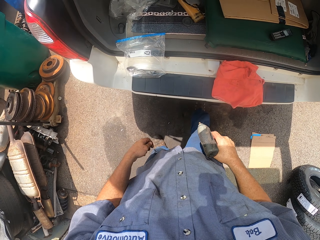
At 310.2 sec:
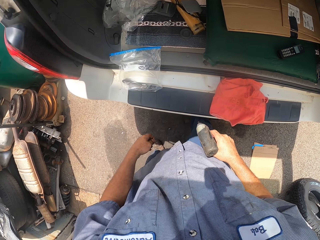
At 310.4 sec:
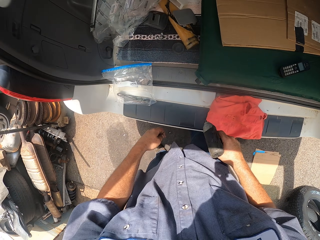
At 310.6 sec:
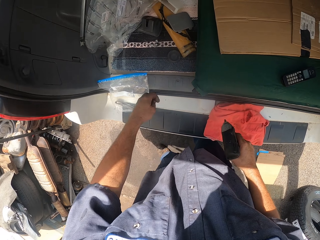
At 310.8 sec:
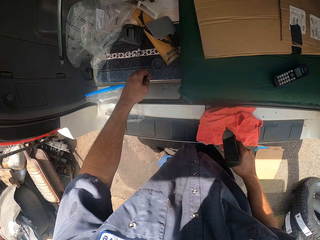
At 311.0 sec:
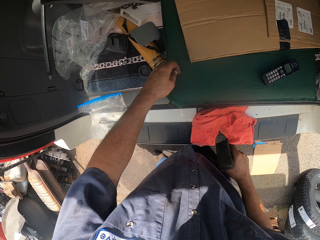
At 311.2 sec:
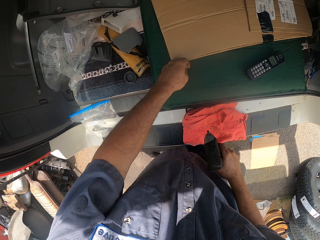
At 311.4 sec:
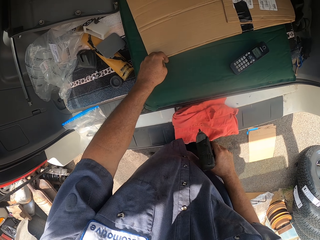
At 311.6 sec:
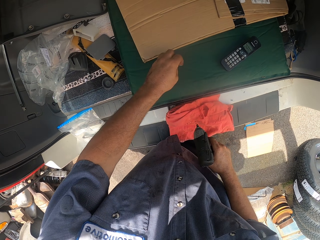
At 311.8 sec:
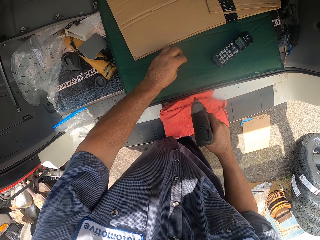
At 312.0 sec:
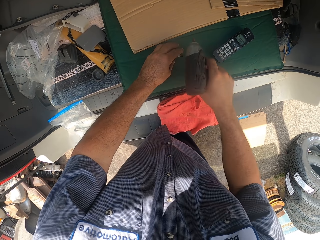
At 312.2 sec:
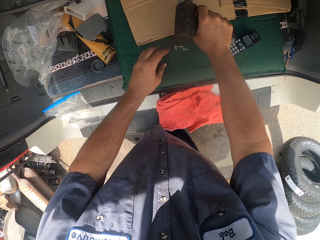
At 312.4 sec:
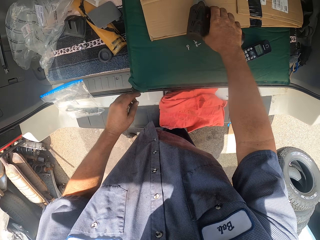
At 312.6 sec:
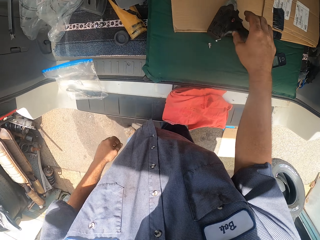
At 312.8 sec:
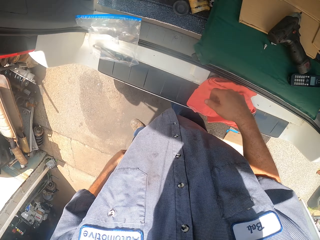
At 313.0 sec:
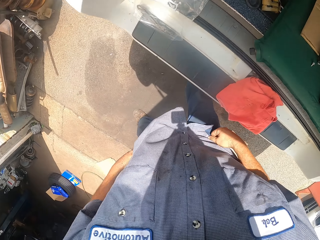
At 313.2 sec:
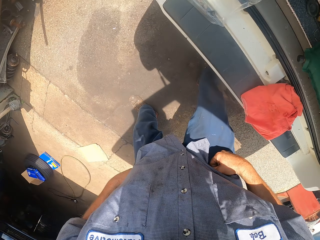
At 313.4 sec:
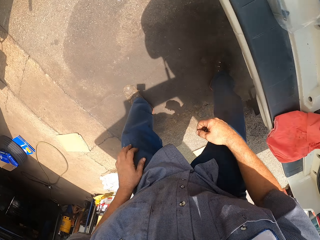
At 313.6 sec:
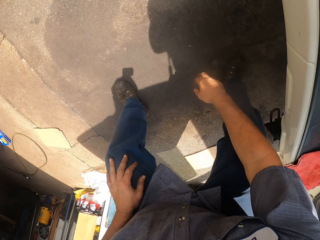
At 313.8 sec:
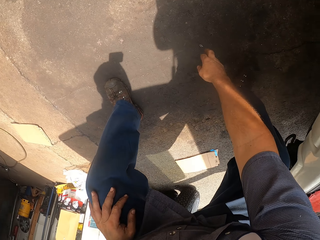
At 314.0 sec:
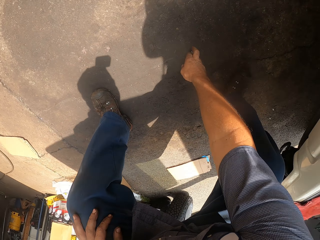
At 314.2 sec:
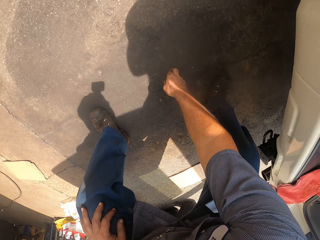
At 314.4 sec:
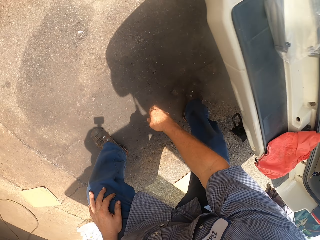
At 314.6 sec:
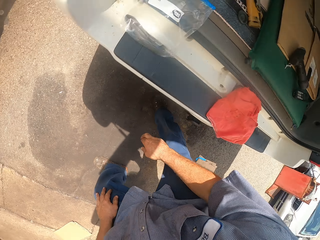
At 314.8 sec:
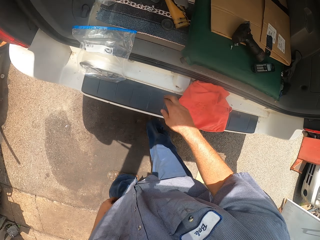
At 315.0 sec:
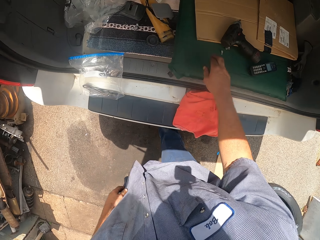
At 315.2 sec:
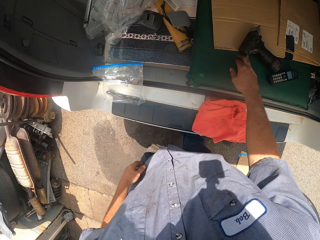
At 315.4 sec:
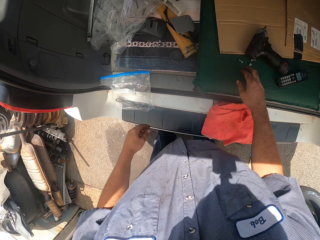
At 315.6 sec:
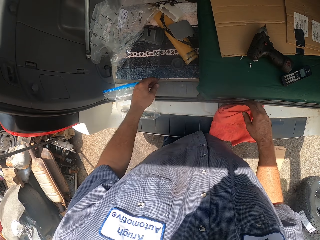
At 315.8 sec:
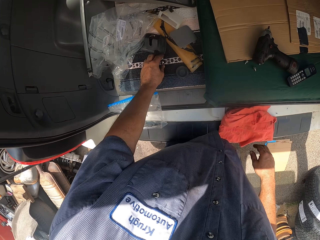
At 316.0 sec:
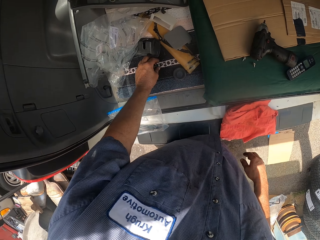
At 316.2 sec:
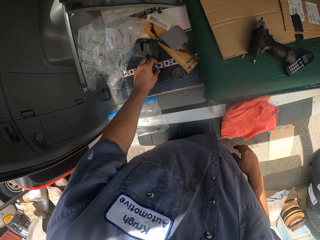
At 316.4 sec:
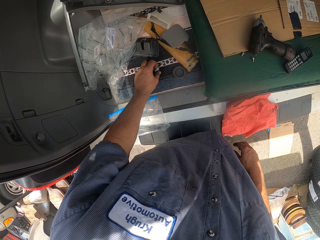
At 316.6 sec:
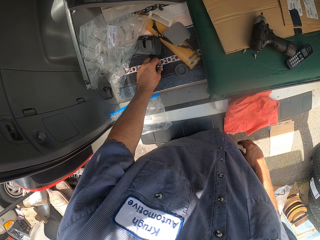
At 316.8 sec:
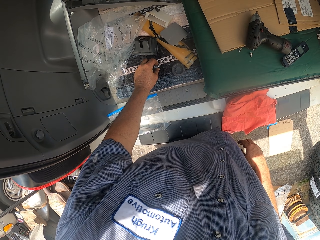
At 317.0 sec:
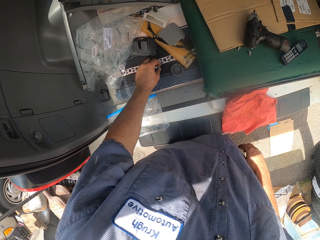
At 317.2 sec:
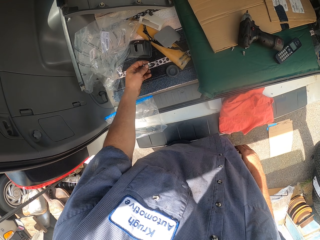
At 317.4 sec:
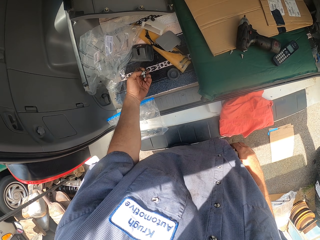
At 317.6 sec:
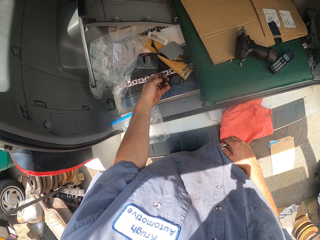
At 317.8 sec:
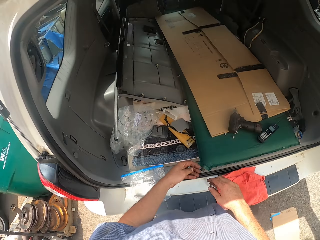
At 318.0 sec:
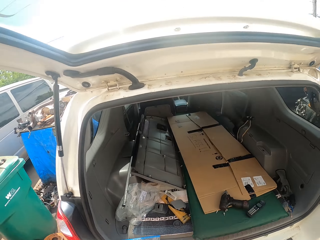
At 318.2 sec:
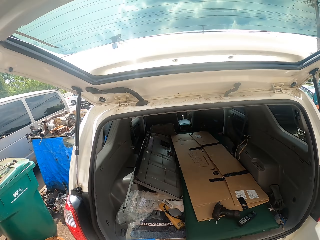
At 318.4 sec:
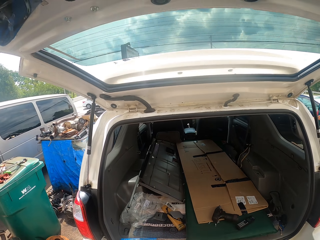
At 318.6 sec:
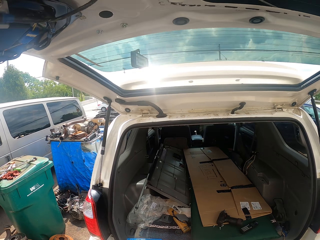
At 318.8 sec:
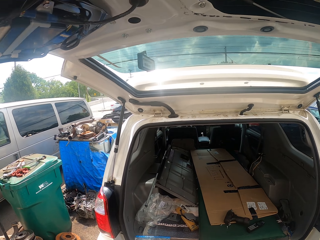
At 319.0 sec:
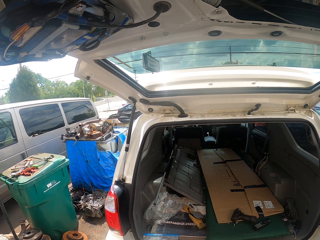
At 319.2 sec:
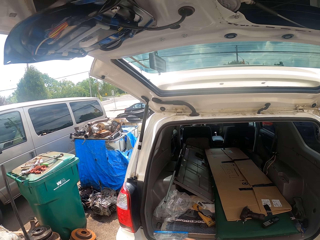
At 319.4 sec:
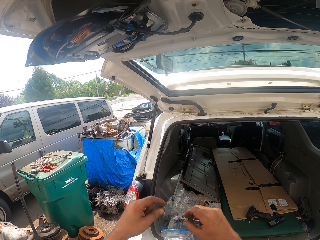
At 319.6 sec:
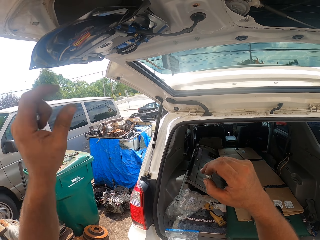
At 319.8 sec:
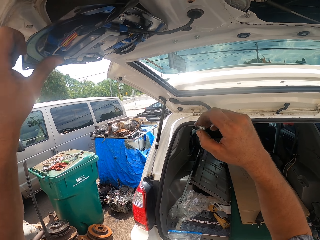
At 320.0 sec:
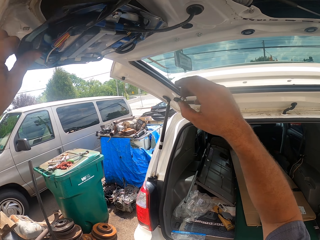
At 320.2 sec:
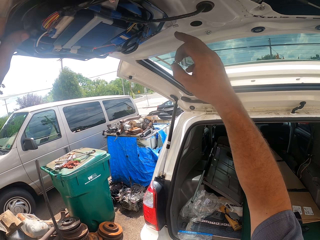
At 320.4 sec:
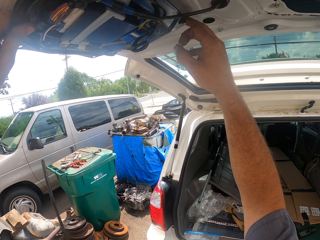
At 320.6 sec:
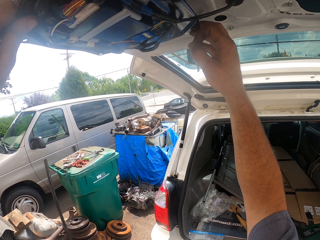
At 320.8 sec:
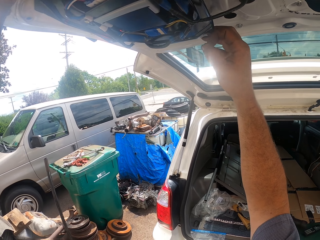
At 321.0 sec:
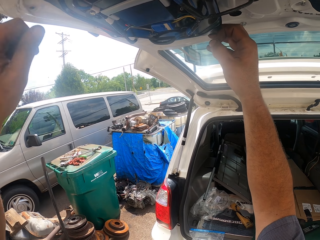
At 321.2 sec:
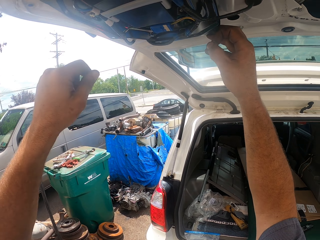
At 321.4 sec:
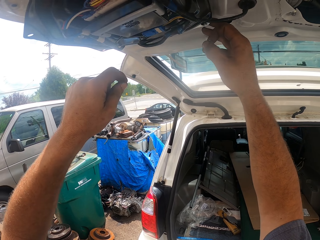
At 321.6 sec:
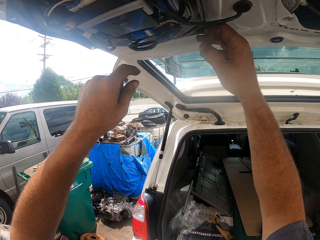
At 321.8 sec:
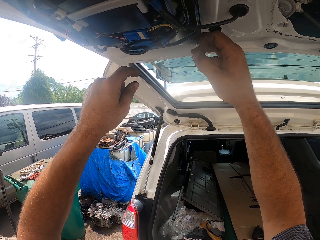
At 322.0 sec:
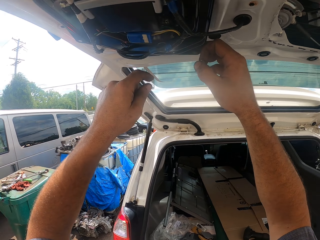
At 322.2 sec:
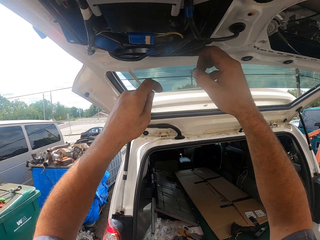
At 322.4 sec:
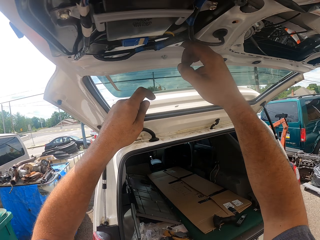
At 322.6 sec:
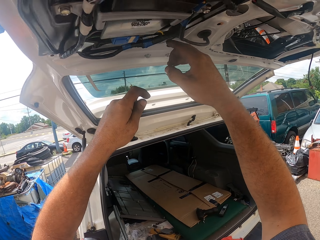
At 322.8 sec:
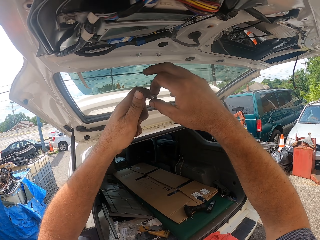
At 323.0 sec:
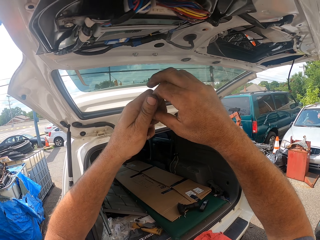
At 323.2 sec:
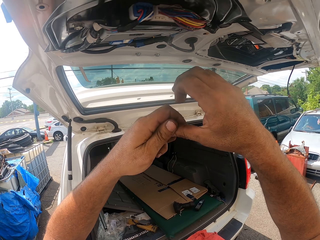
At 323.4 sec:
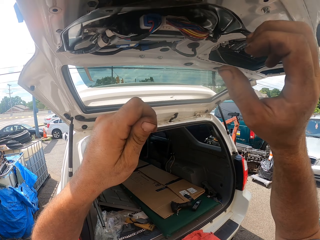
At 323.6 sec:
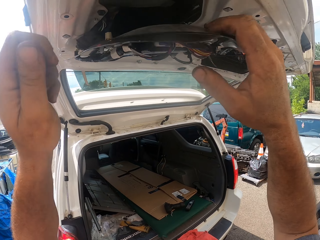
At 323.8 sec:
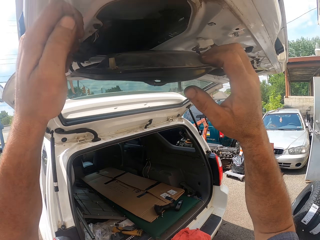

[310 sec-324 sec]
The camera wearer puts a screw on the car trunk. They put a hand wrench on the car trunk. They pick a screw from the ground. They put the screw on the car trunk. They pick a screw from the trunk. They put the screw on the trunk. They touch something.

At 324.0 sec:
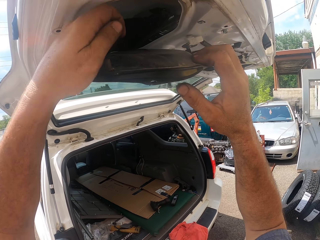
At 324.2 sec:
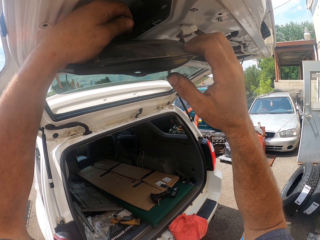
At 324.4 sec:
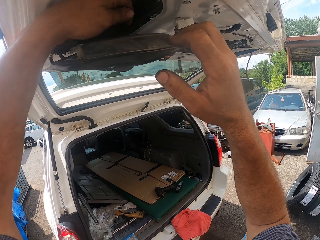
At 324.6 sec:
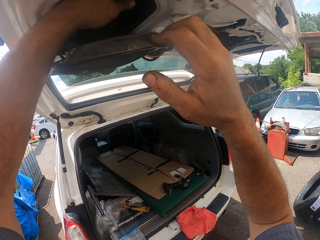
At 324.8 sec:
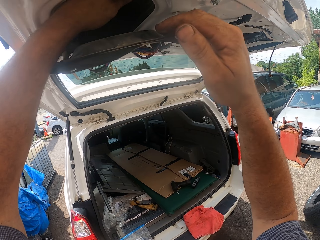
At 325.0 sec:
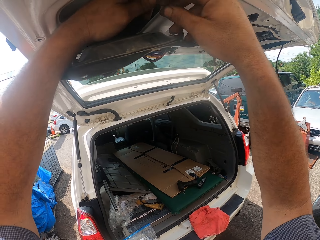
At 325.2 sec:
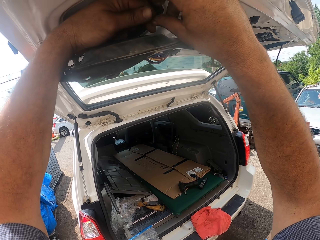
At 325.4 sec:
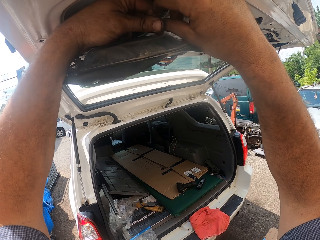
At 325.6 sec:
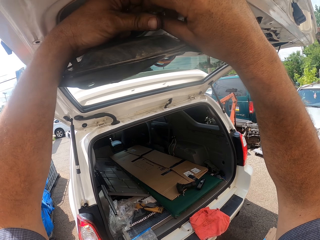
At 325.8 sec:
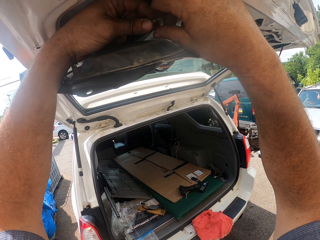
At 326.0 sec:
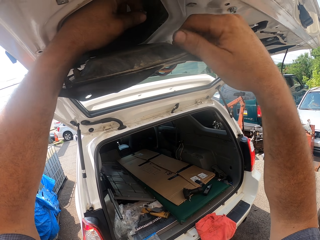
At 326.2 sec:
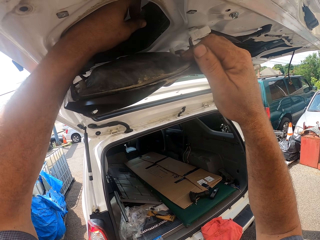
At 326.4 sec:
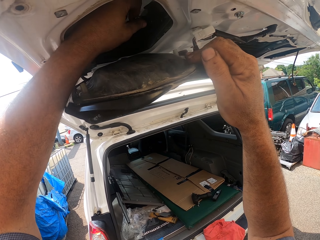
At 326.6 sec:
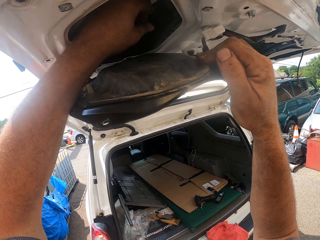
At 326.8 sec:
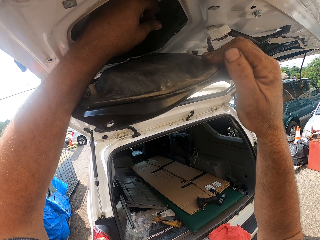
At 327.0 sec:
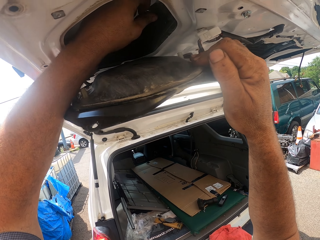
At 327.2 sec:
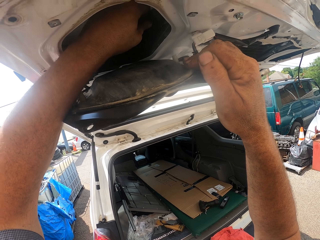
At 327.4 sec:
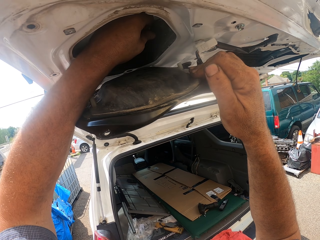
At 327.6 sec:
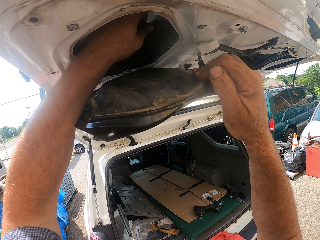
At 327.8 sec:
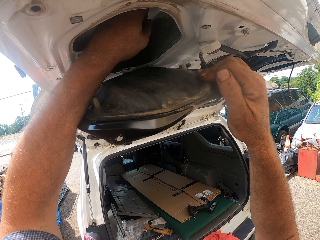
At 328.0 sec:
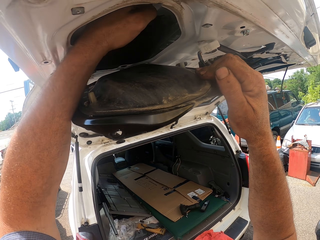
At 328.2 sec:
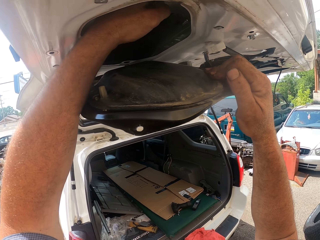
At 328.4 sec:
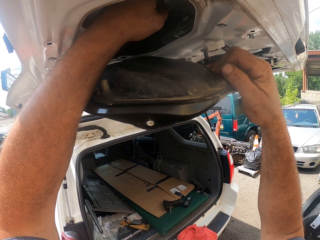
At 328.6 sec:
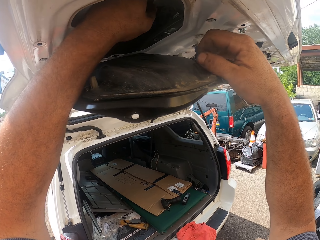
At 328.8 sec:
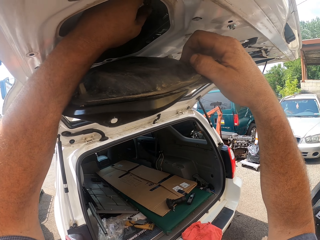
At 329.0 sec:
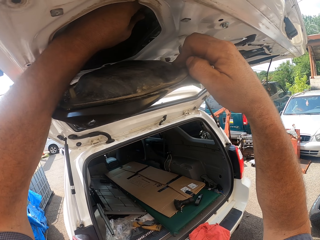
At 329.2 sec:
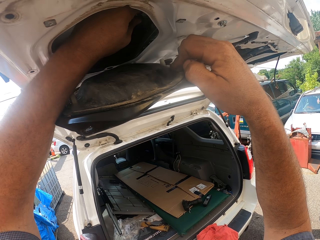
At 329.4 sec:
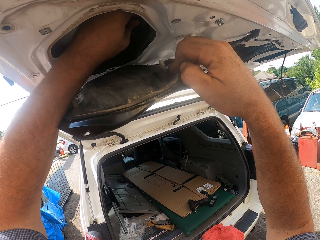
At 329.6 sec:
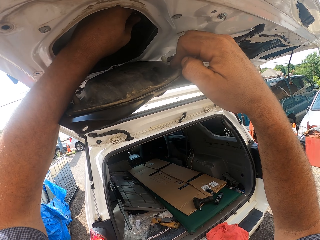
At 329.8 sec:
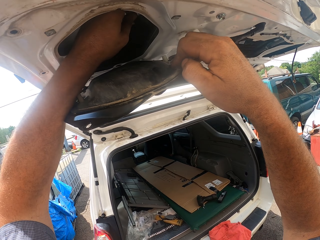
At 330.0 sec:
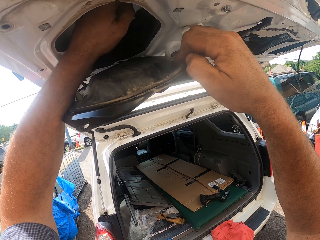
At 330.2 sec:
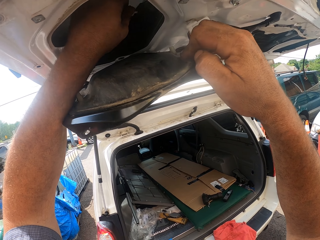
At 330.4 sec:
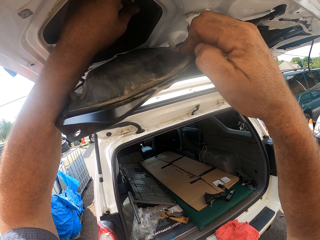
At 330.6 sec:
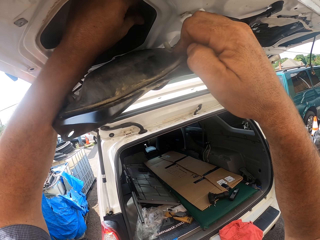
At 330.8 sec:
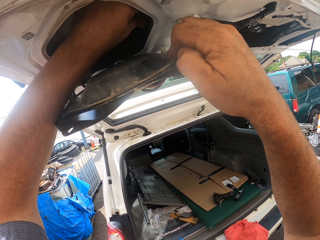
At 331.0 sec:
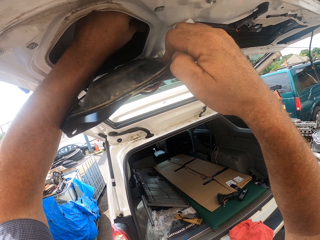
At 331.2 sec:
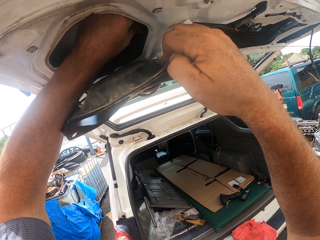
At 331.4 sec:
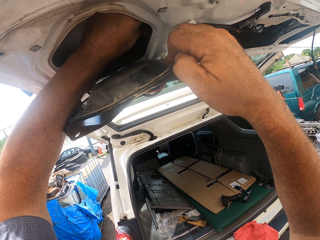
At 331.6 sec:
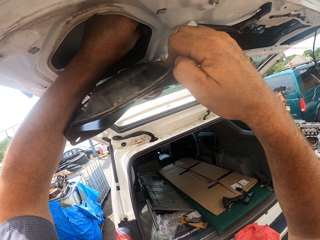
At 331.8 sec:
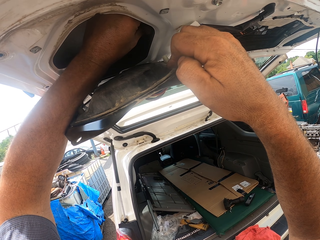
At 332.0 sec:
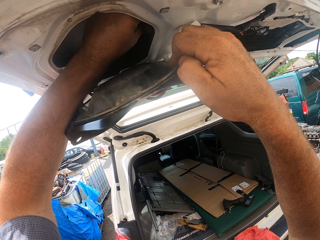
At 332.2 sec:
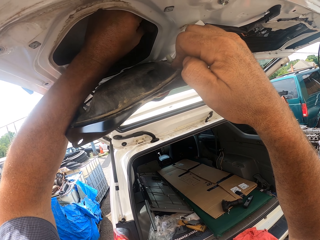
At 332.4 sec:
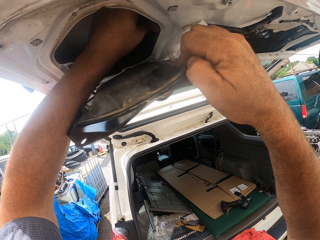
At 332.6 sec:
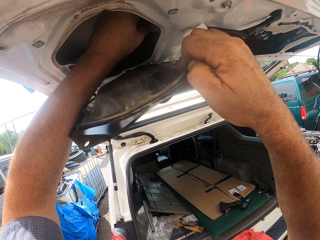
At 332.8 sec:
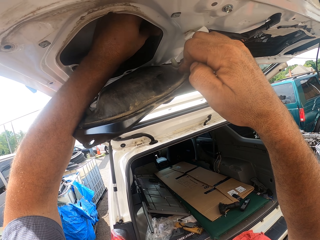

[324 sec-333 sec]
The camera wearer tightens the screw.
